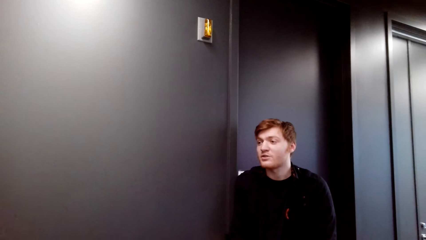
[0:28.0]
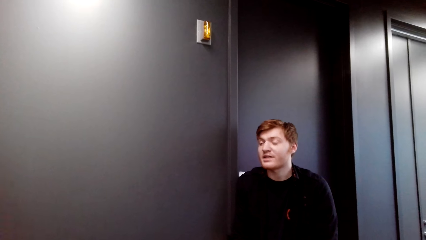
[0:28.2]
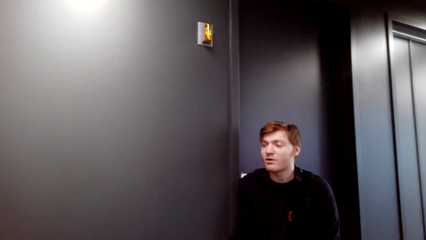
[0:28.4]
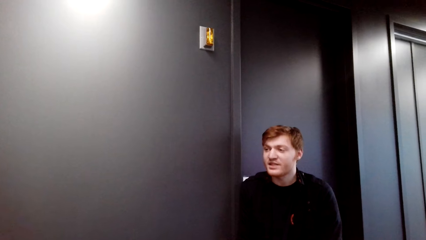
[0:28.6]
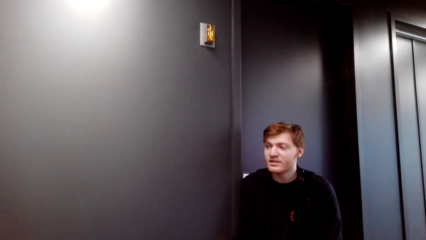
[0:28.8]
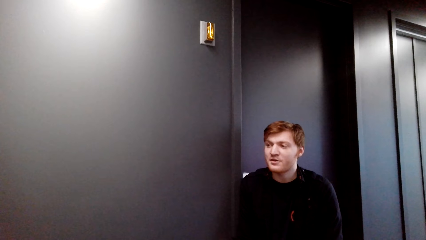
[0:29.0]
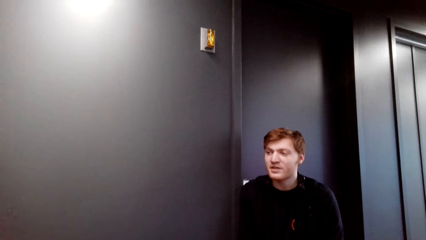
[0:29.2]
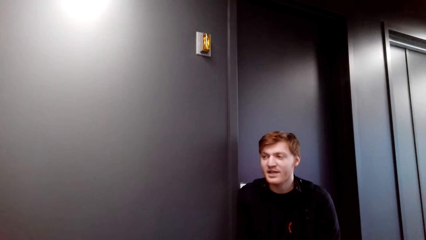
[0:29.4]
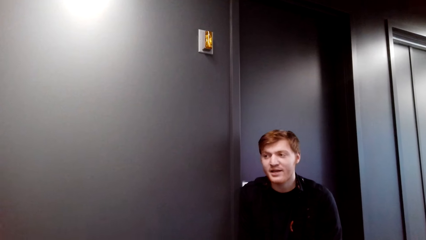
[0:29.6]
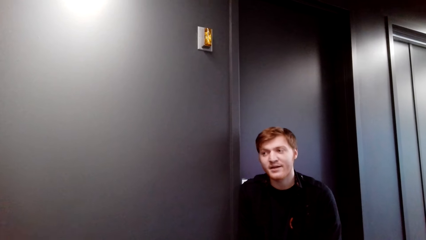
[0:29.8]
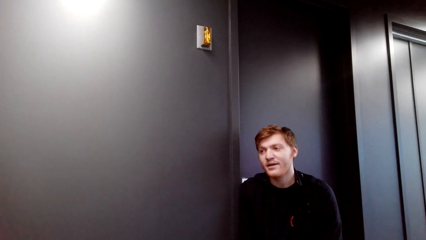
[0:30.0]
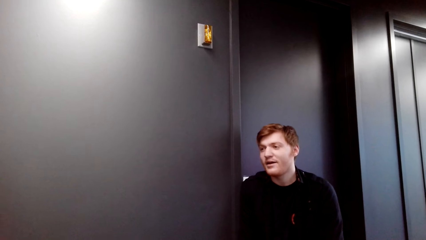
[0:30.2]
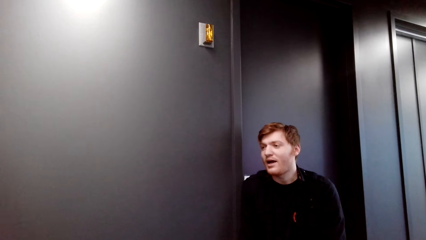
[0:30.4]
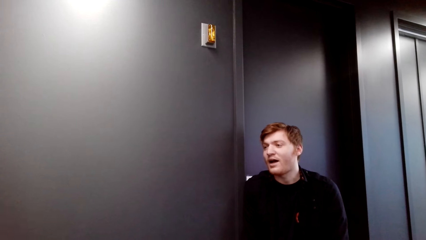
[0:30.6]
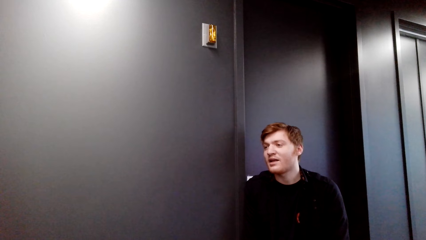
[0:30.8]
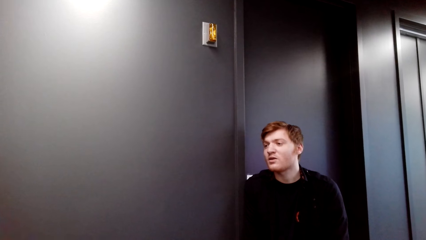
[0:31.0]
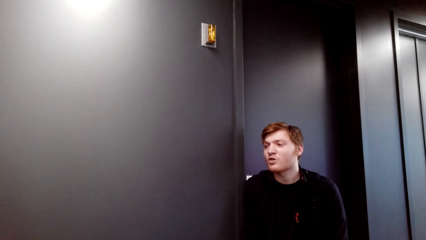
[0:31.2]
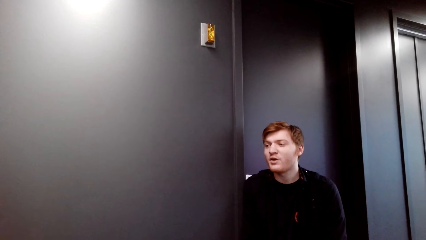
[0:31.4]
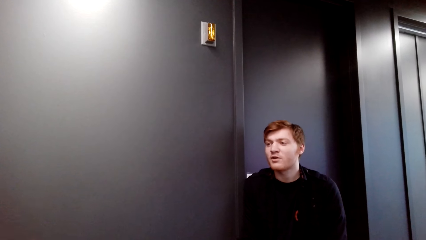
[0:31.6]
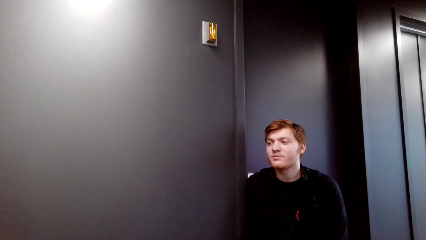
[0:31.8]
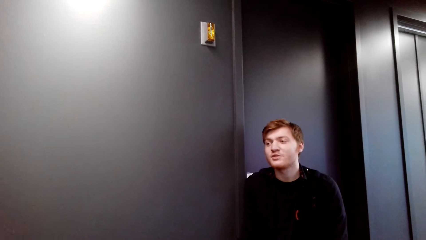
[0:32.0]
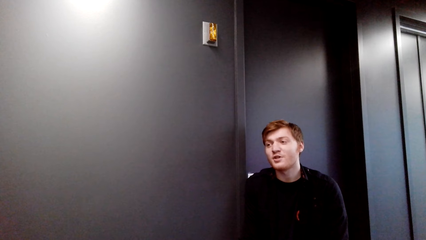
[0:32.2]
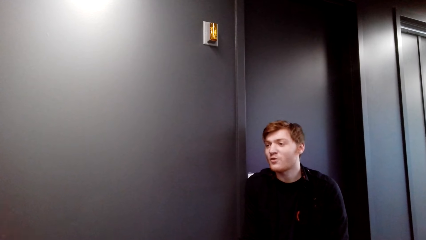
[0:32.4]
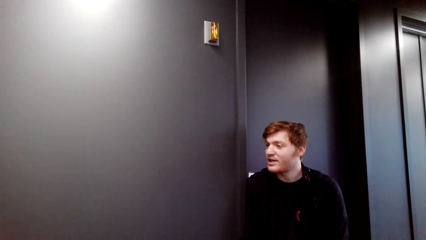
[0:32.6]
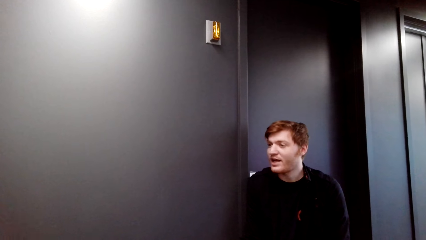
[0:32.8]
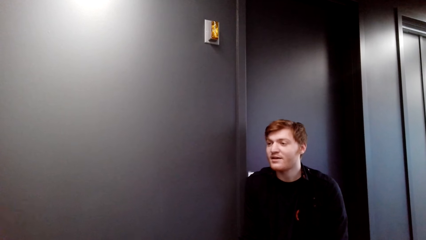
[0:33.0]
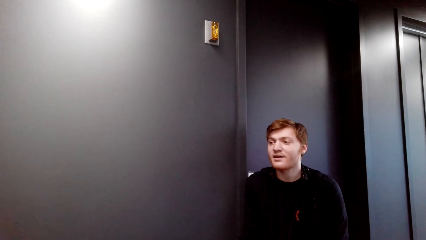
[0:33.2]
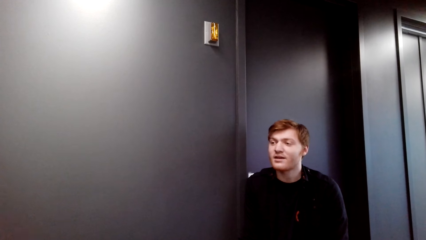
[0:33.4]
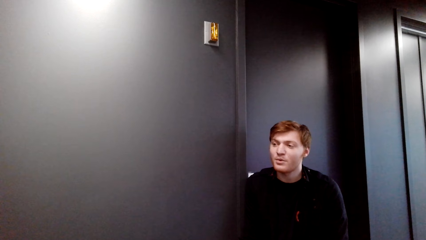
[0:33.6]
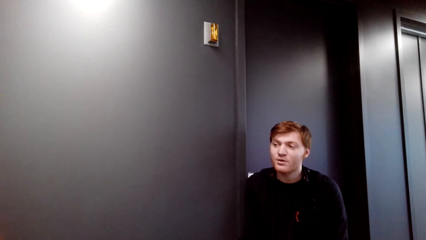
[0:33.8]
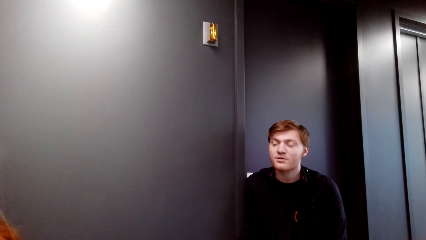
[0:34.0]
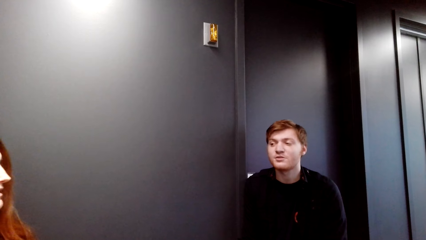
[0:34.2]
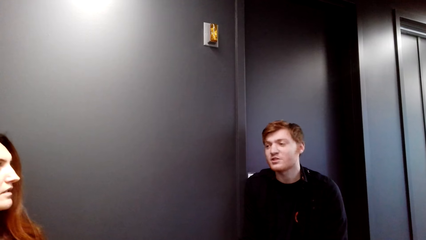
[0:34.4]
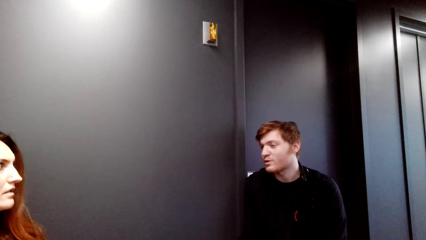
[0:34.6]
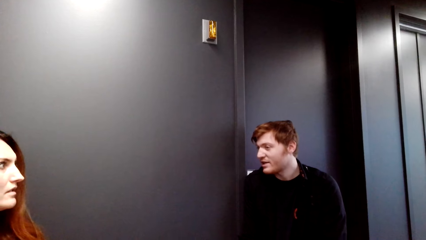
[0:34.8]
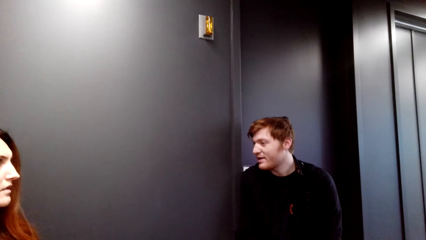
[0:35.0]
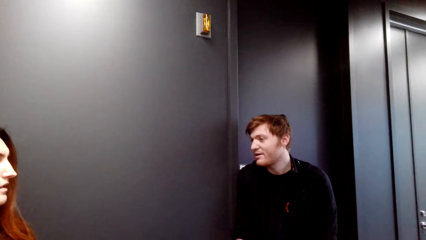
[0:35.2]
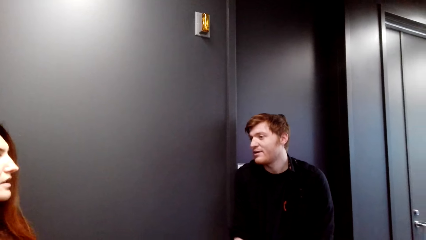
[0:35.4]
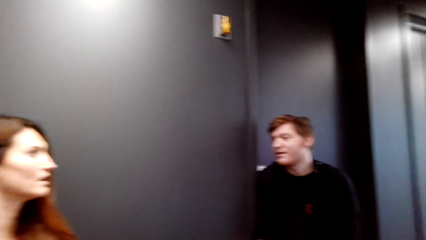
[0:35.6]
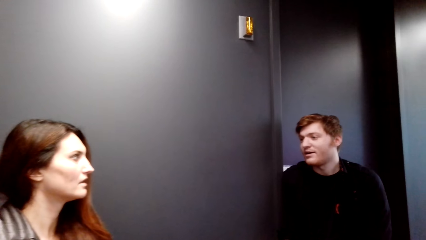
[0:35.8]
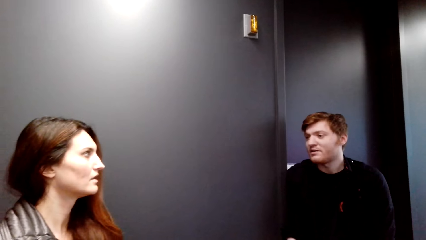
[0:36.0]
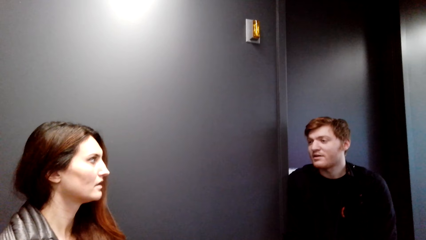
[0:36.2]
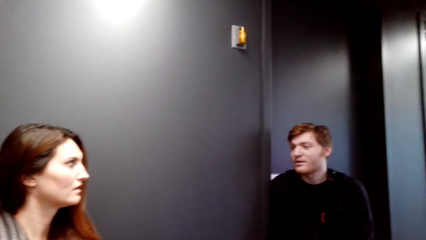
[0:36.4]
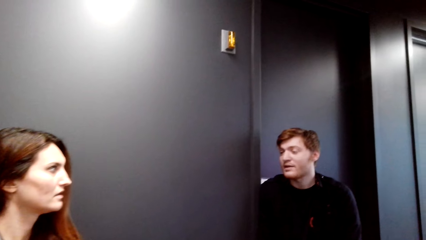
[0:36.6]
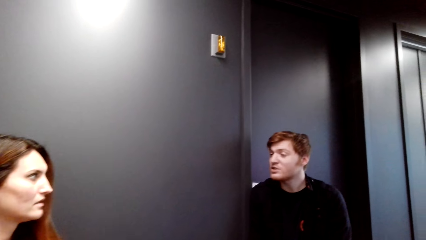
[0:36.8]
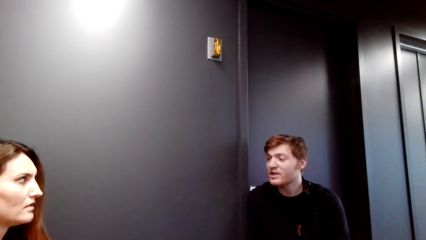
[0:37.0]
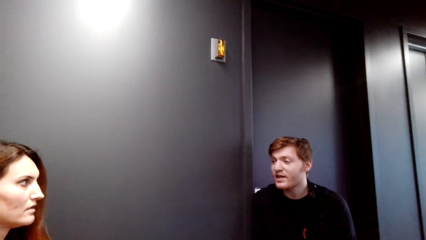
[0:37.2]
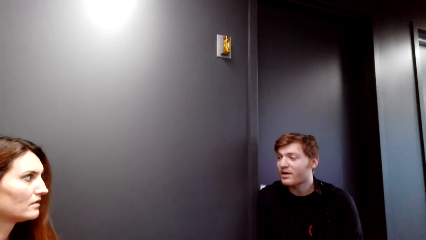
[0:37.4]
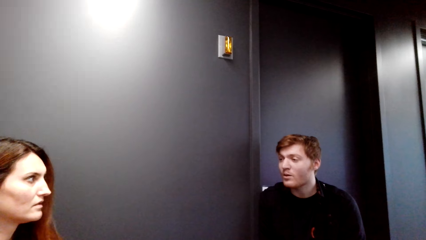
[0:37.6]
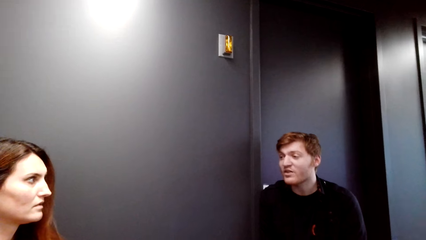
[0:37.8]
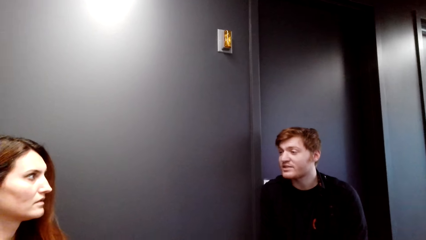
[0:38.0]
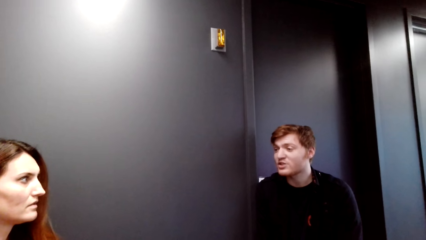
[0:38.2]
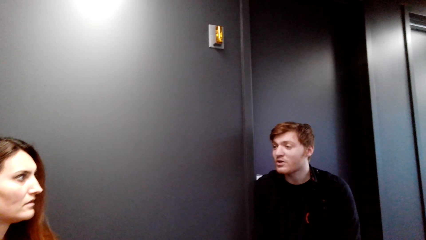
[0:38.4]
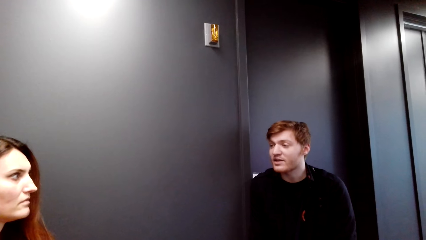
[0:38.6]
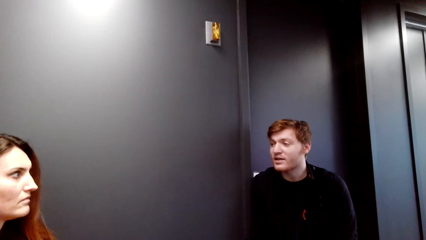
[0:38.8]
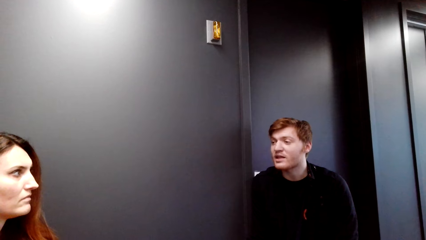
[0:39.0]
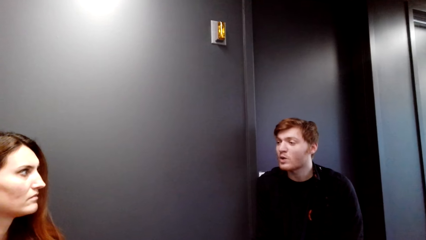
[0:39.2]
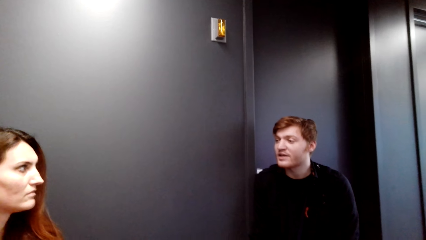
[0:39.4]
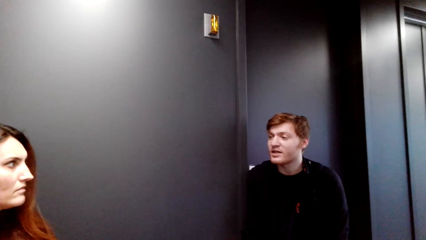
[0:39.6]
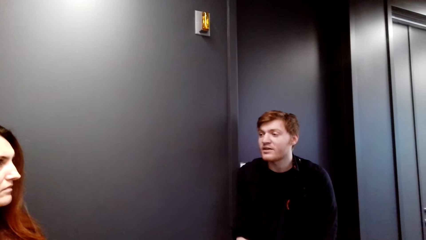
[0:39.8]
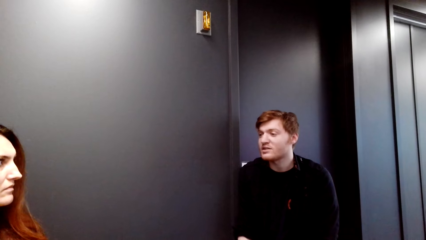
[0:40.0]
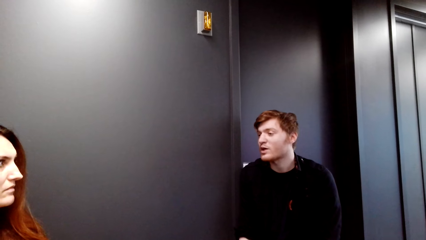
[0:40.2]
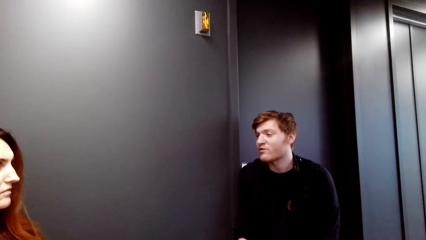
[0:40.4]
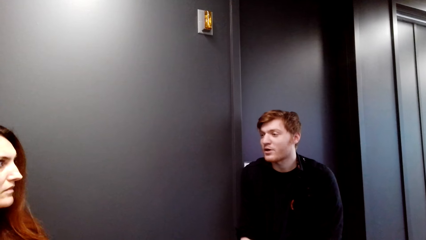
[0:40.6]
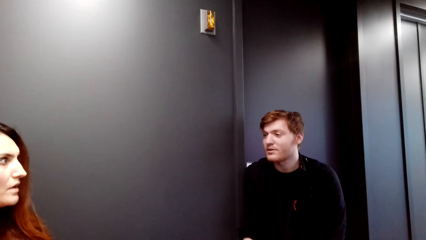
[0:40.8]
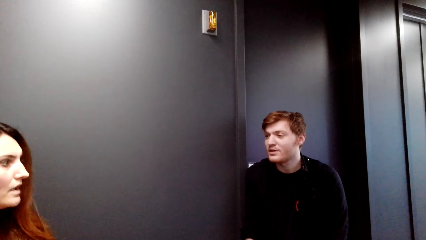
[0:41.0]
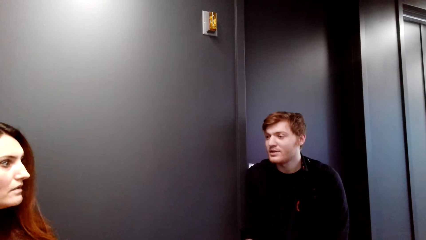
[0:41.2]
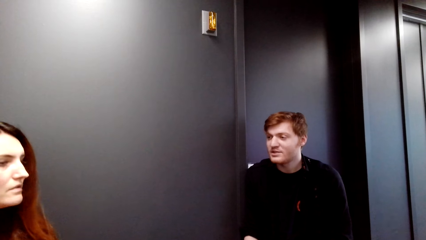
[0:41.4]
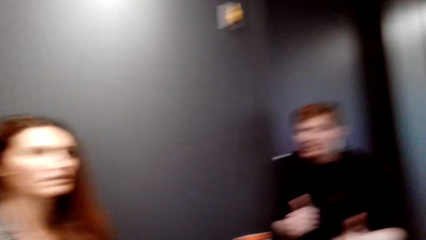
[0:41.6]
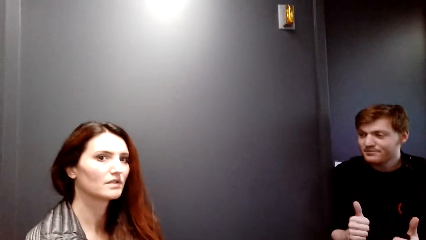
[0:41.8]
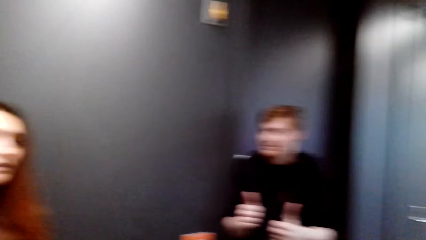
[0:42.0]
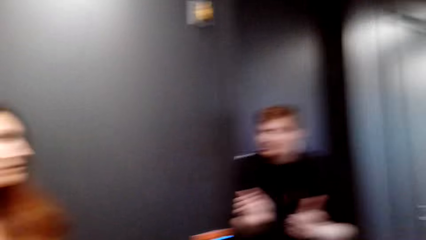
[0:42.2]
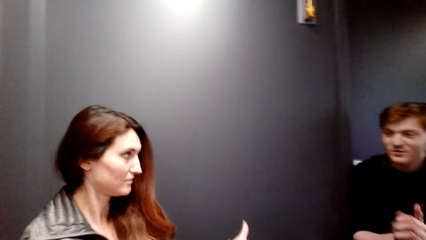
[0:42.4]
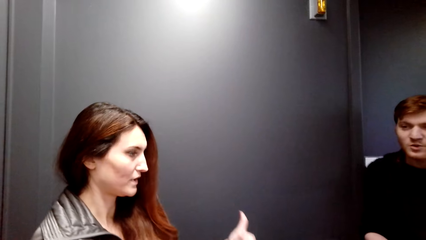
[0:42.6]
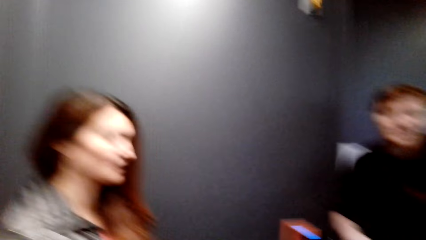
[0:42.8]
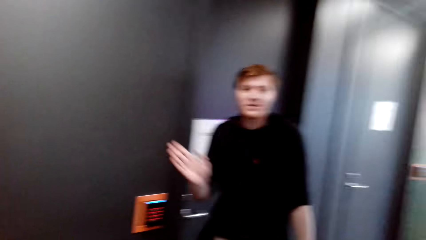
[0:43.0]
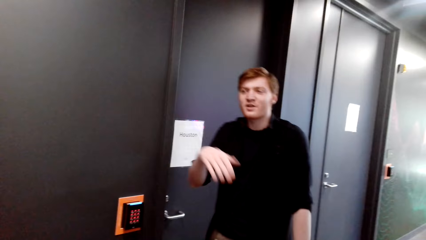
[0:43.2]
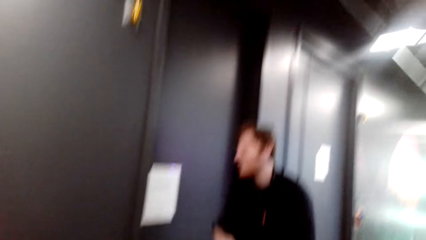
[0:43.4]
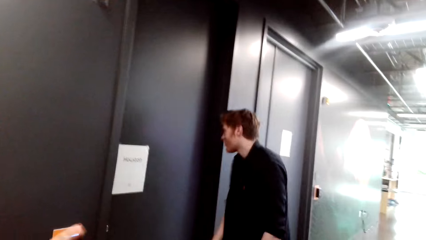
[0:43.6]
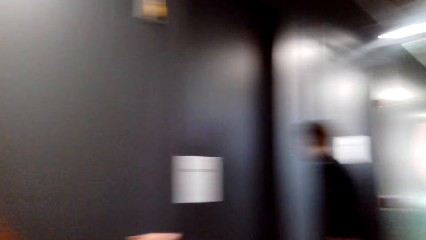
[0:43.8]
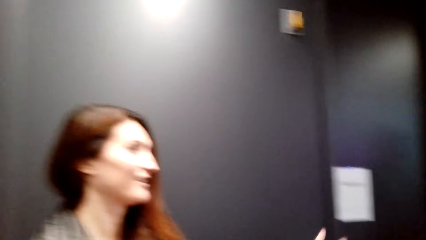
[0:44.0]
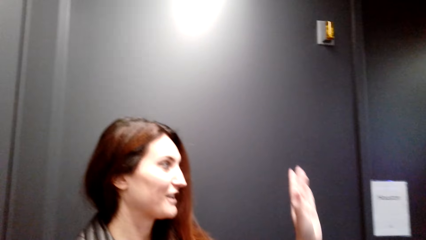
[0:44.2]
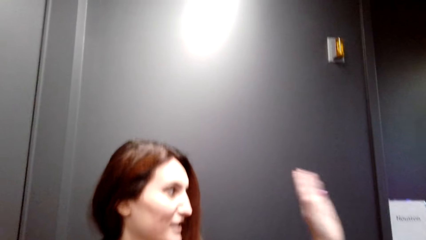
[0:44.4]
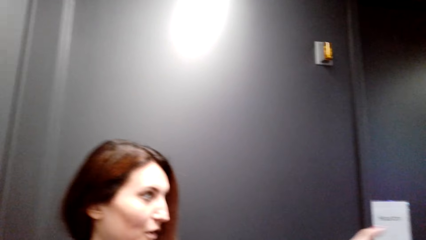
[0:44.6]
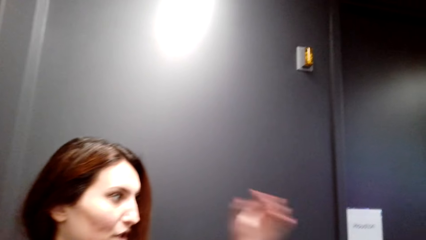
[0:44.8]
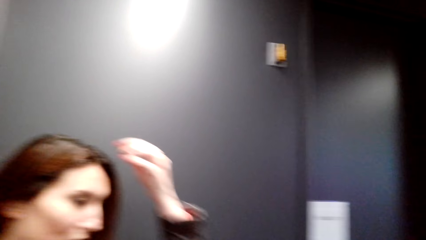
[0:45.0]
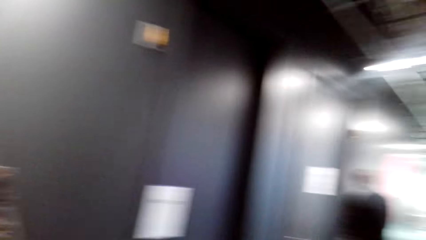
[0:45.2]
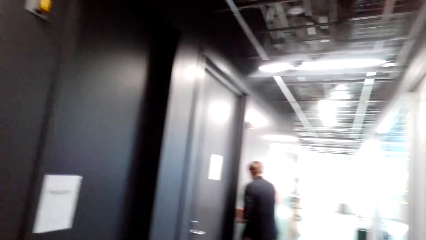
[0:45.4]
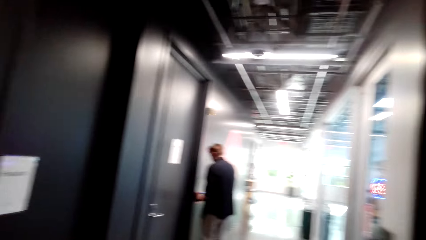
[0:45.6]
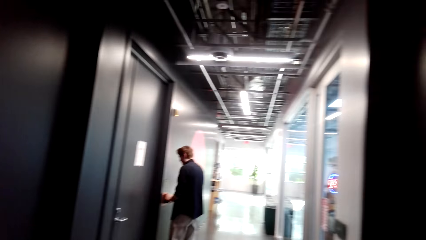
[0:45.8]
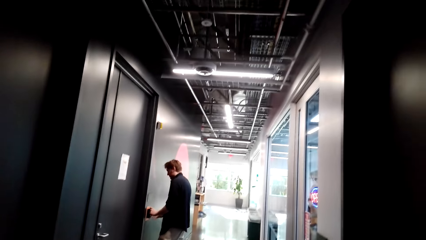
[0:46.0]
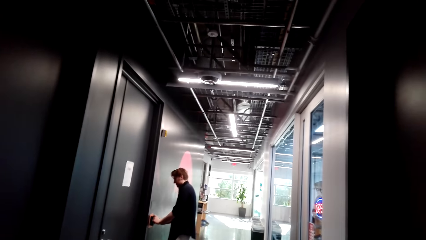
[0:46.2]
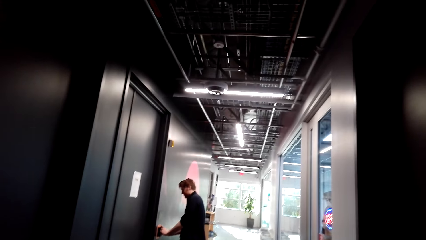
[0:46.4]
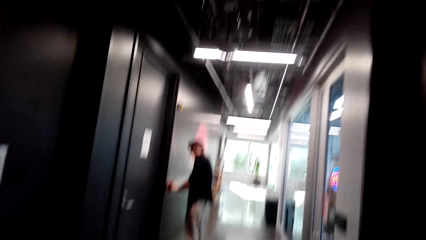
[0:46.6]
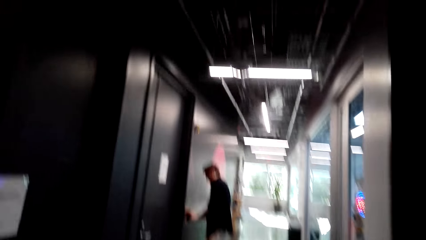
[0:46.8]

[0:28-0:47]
A person nods at another person. The other person talks to the first person. The first person waves at the camera wearer.
